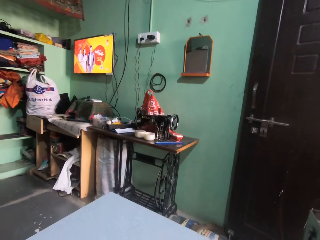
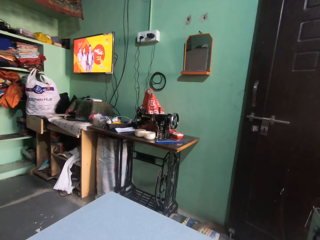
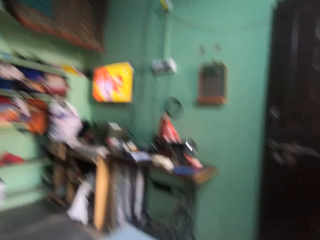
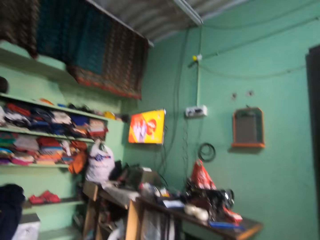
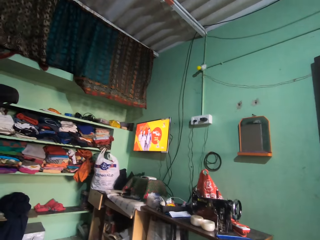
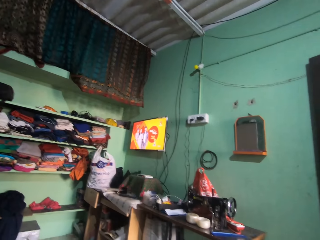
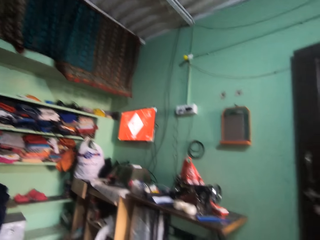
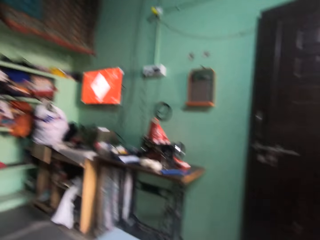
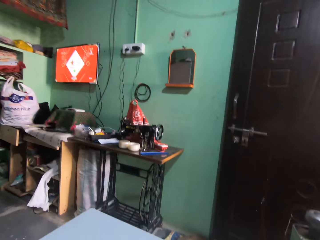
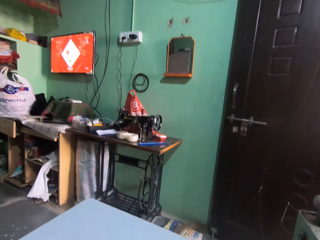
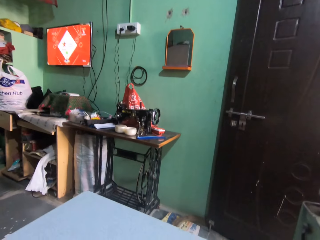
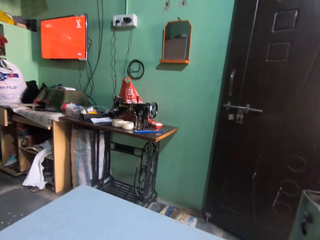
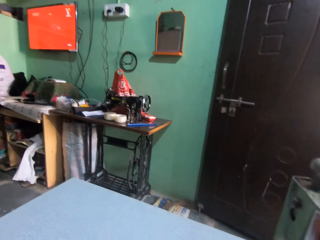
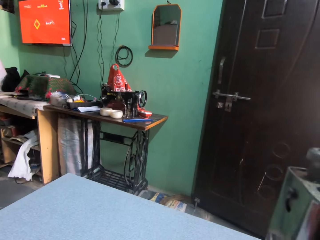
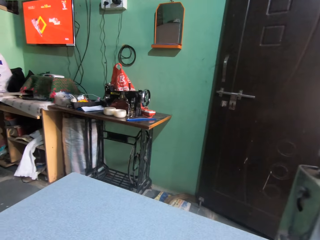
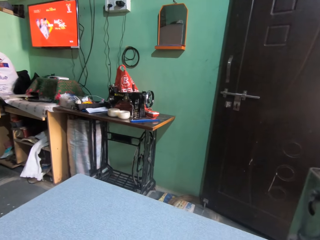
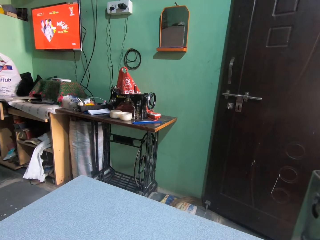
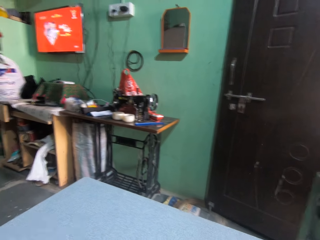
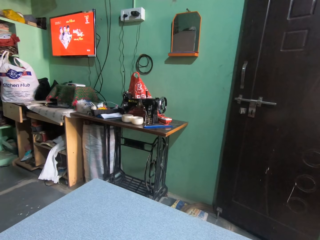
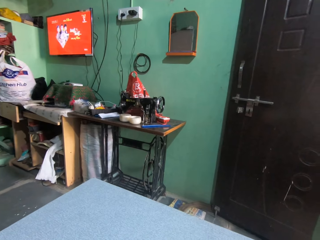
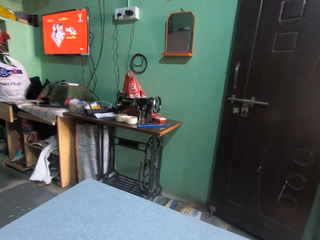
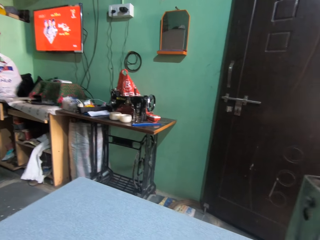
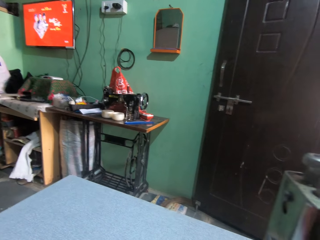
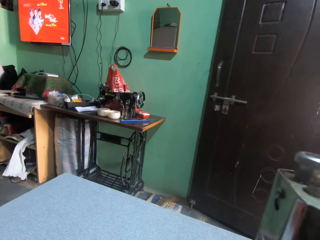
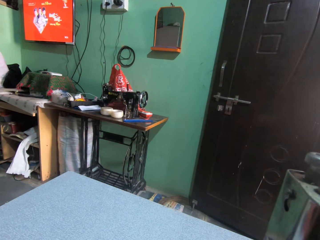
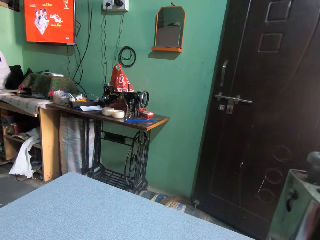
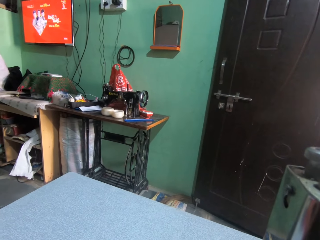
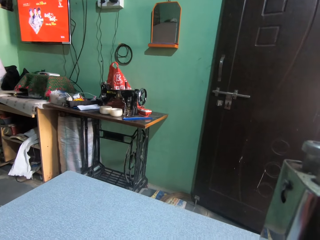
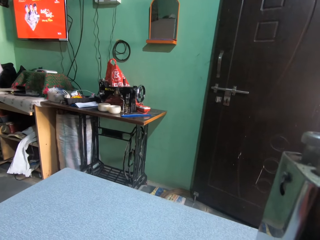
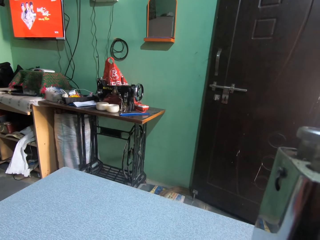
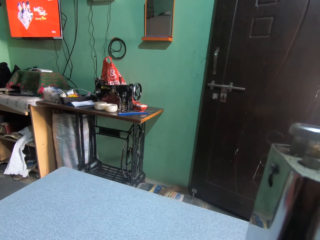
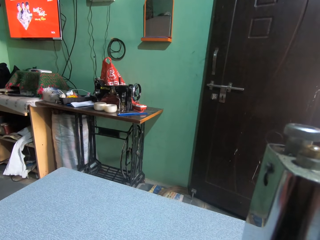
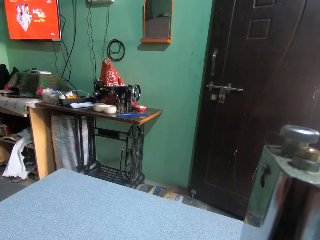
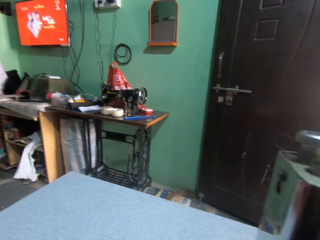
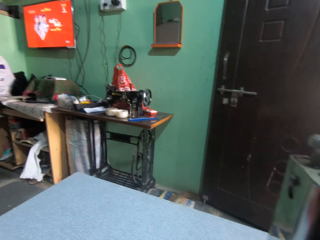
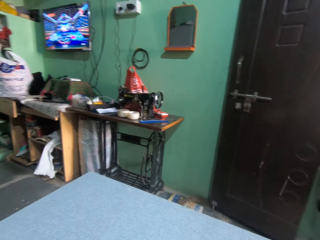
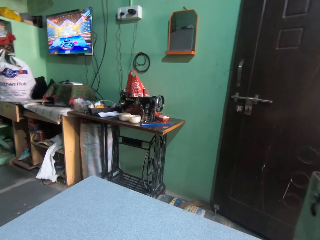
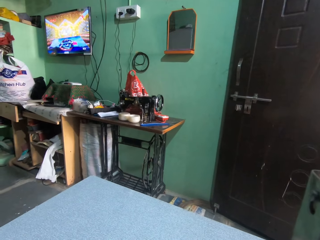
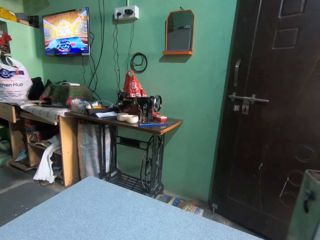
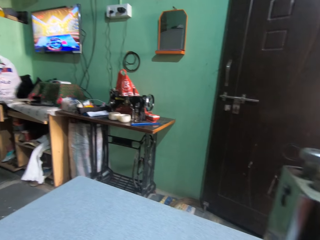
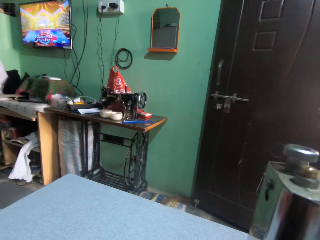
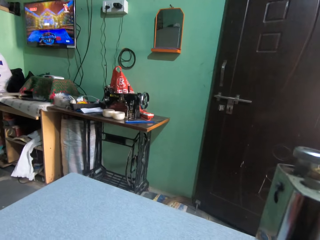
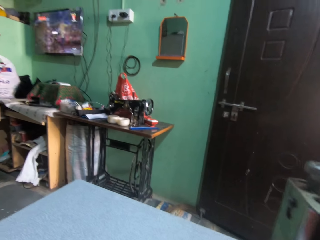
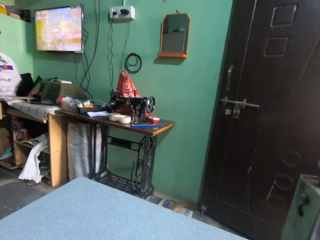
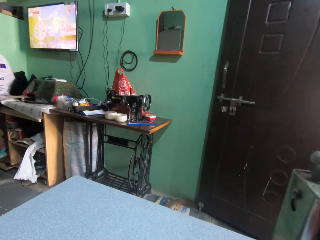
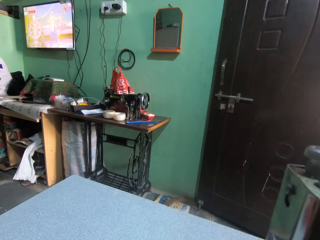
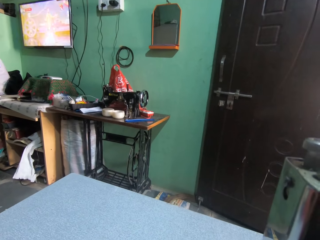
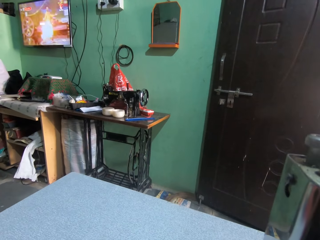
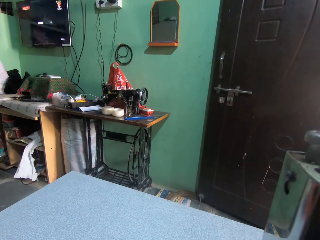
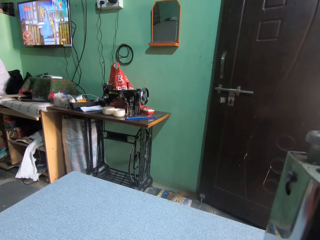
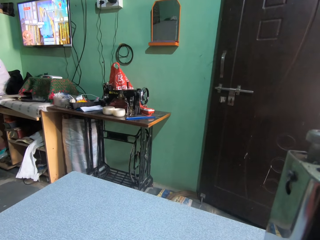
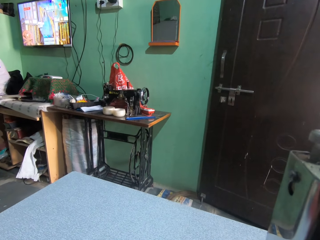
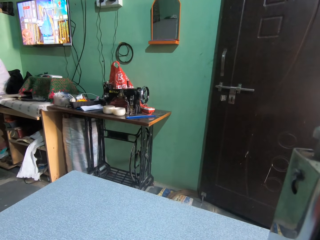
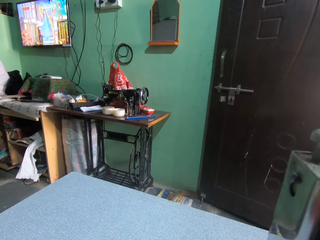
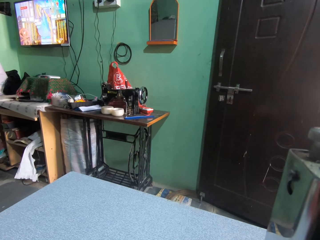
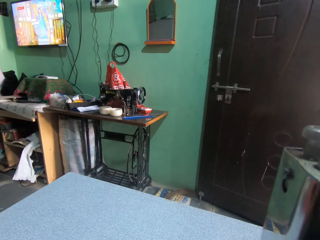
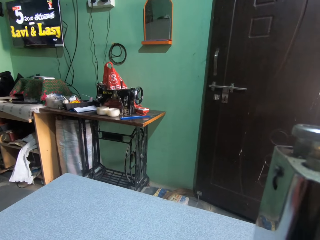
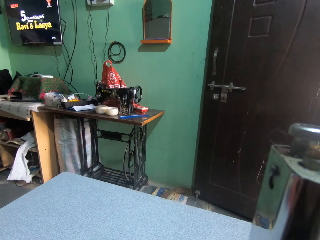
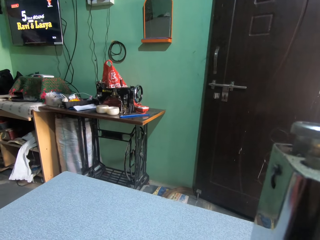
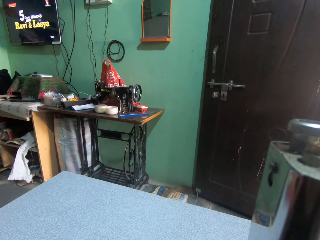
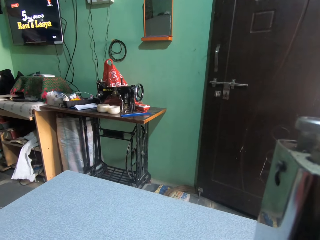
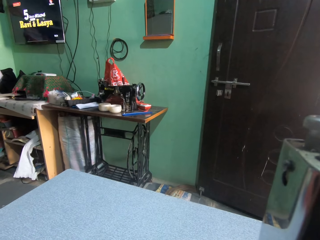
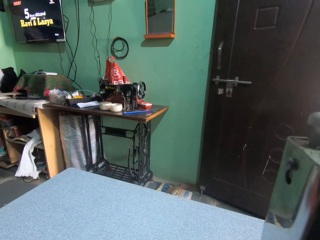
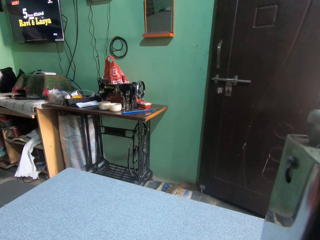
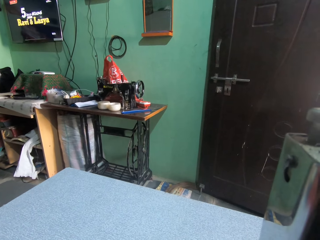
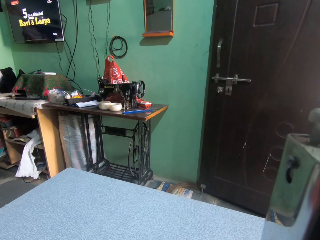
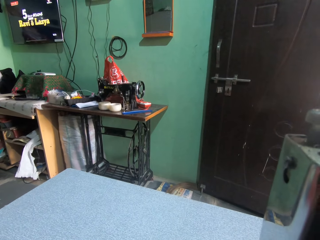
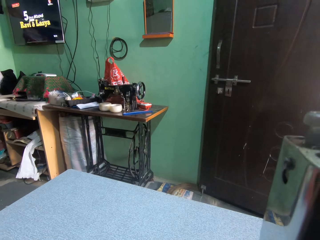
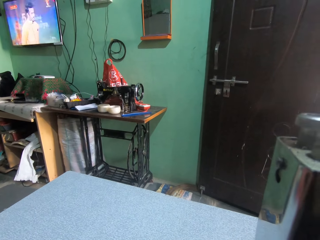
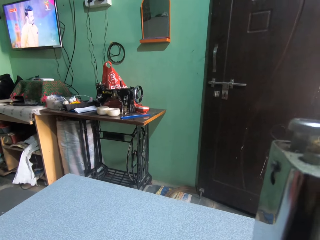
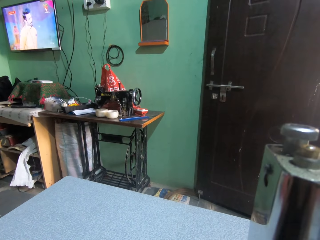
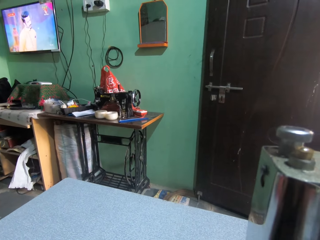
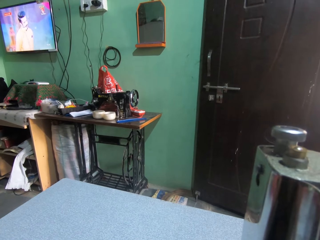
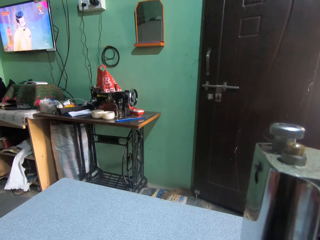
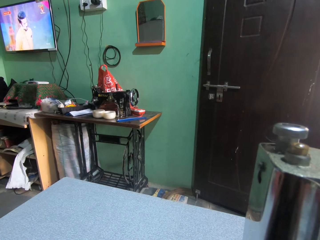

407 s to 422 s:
The camera wearer fixes something. They sew the cloth with the sewing machine.

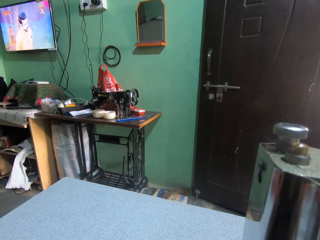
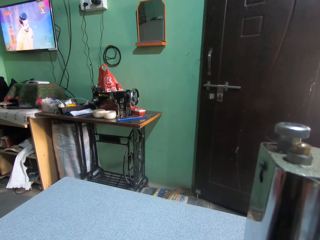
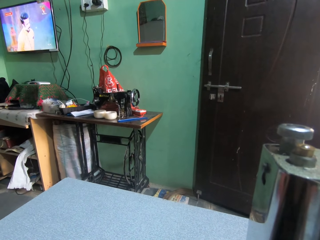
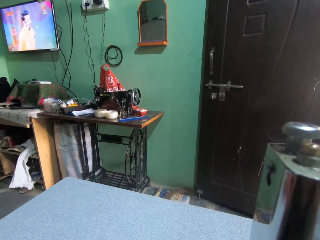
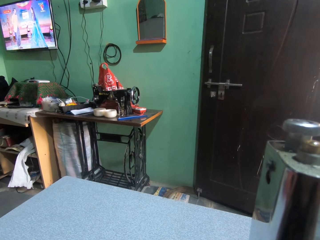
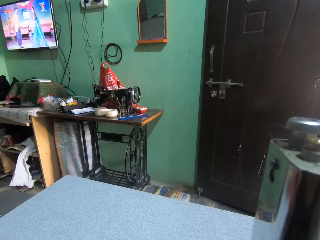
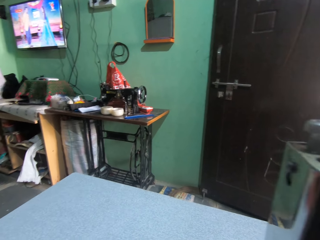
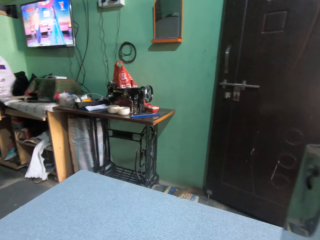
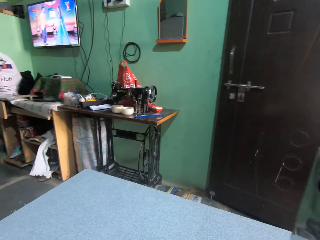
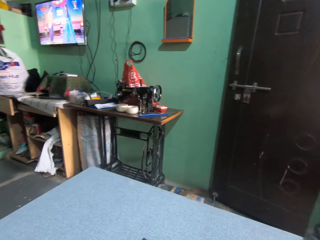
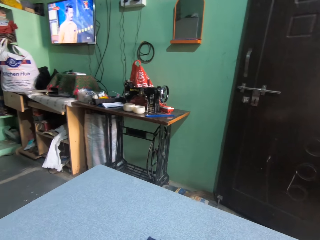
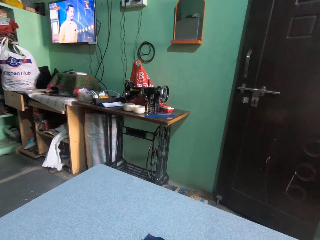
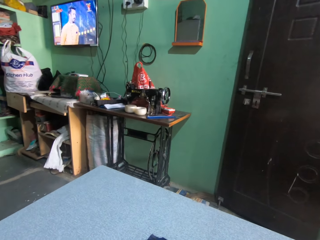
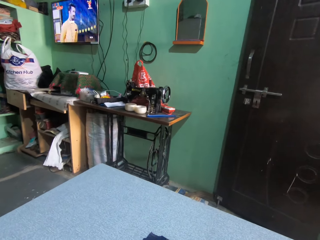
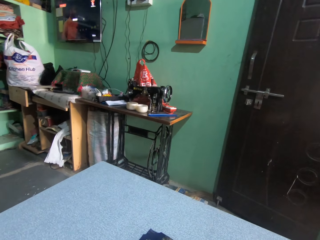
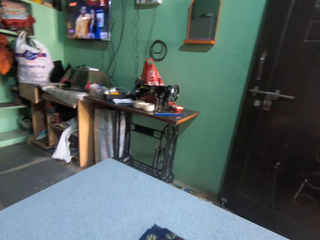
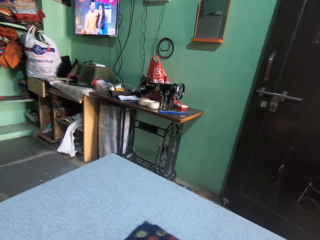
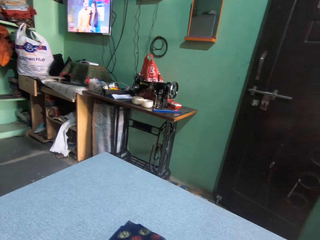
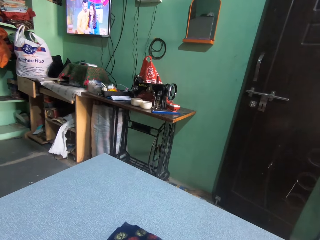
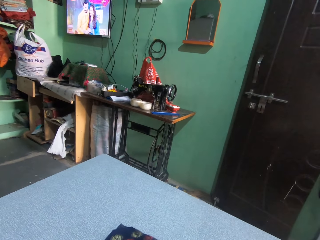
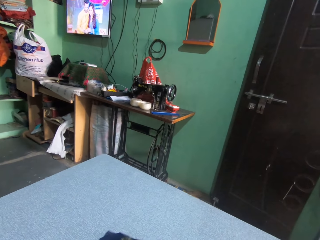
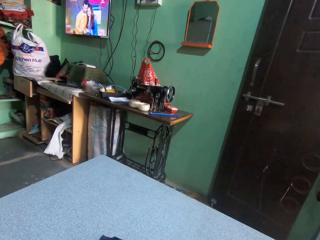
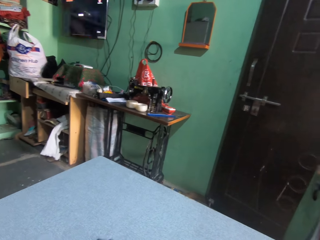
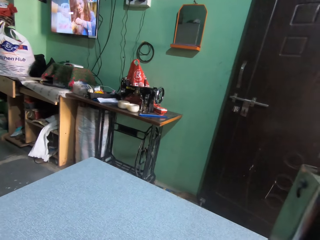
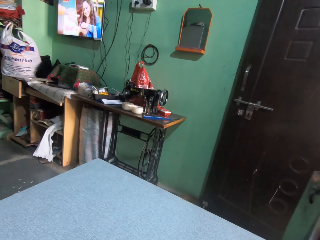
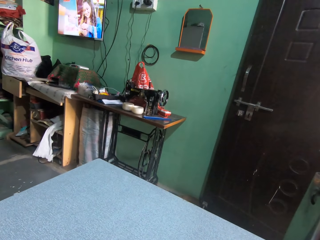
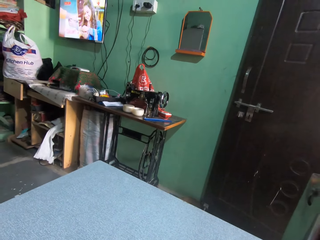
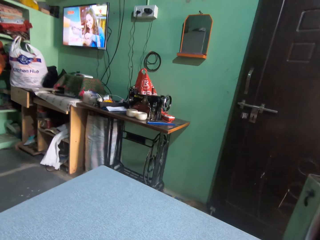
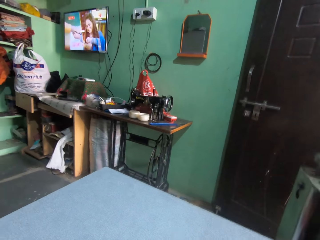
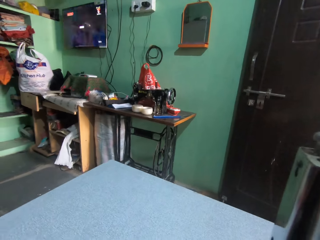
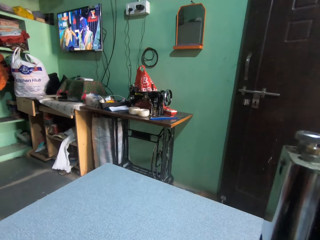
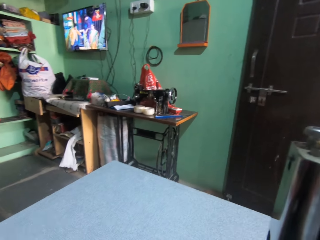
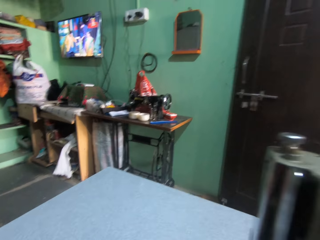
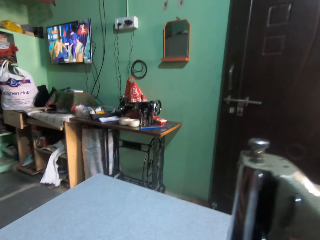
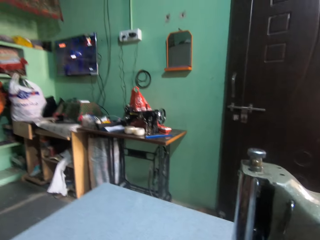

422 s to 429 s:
The camera wearer watches television.
